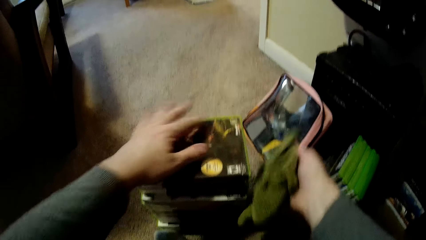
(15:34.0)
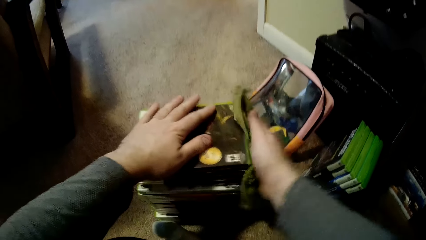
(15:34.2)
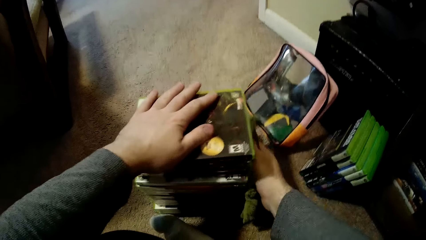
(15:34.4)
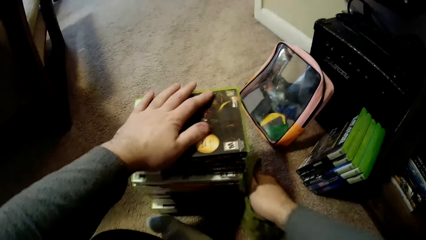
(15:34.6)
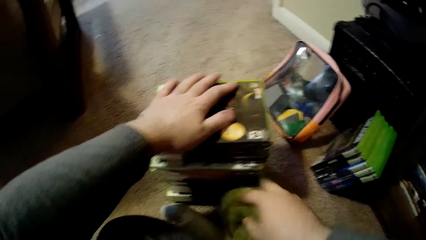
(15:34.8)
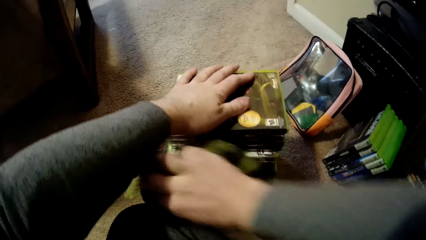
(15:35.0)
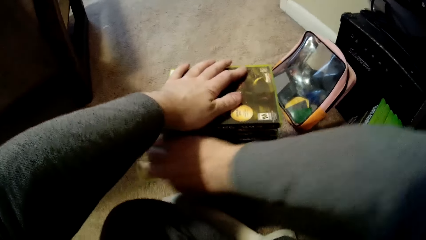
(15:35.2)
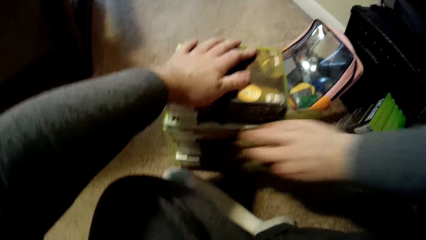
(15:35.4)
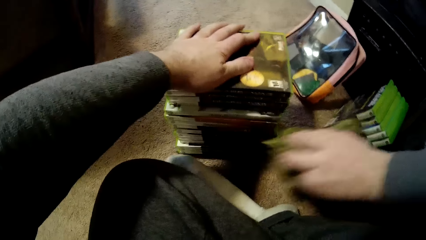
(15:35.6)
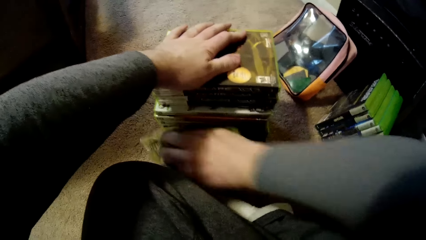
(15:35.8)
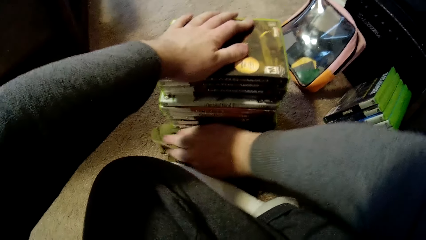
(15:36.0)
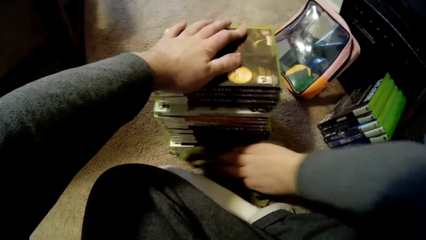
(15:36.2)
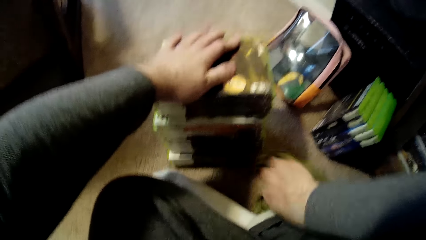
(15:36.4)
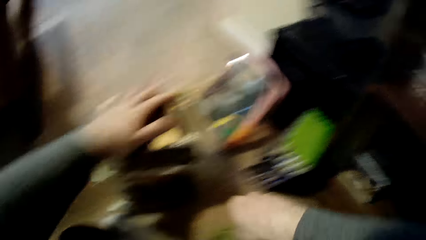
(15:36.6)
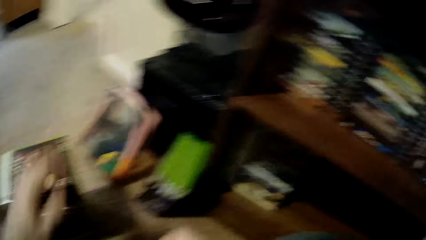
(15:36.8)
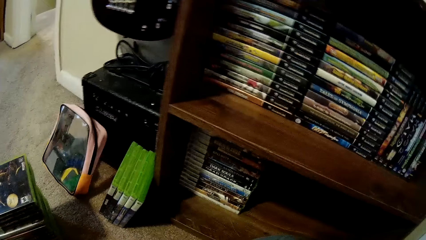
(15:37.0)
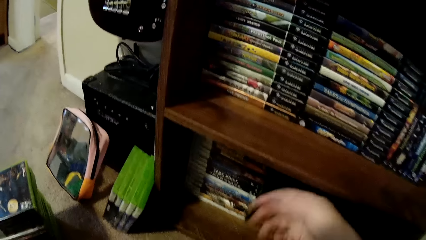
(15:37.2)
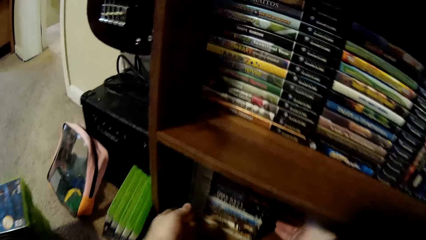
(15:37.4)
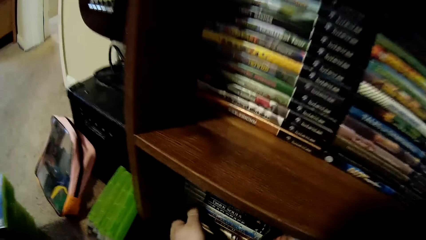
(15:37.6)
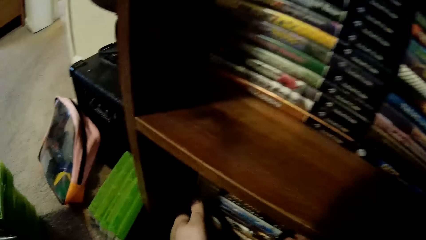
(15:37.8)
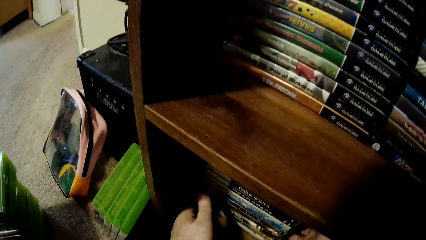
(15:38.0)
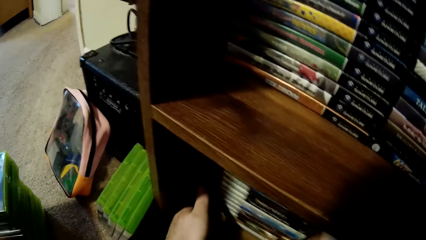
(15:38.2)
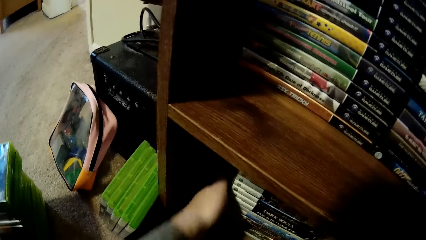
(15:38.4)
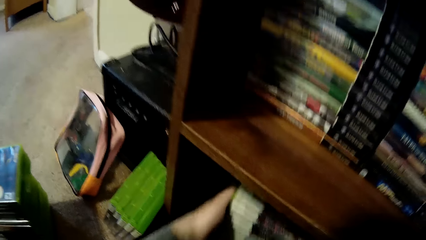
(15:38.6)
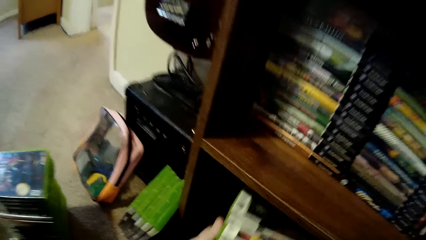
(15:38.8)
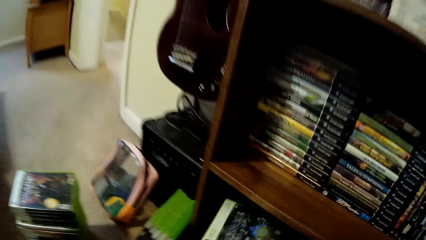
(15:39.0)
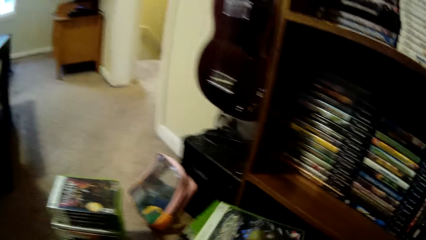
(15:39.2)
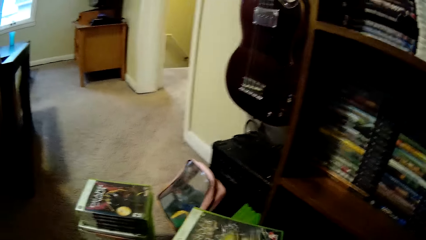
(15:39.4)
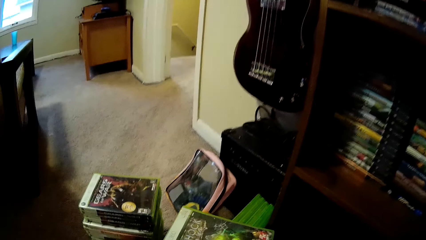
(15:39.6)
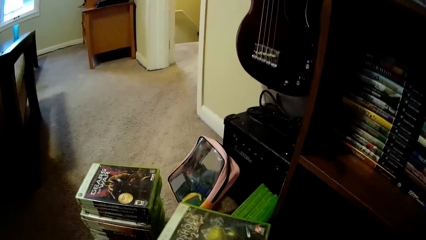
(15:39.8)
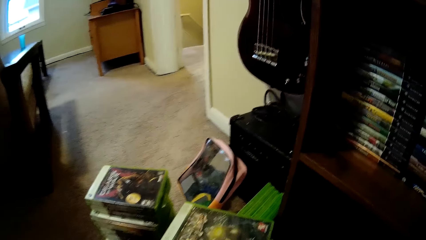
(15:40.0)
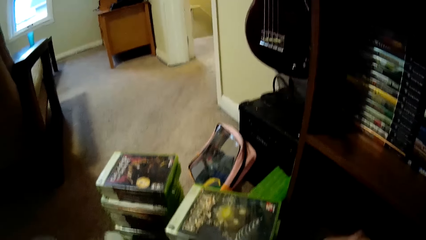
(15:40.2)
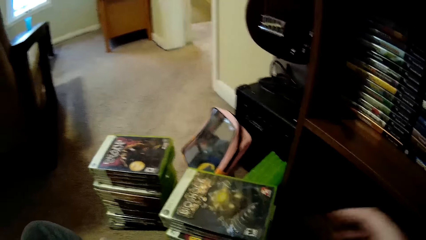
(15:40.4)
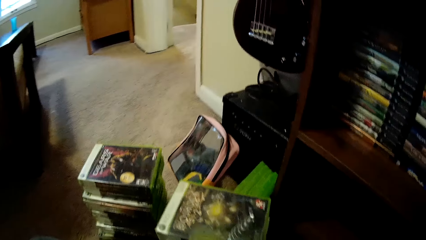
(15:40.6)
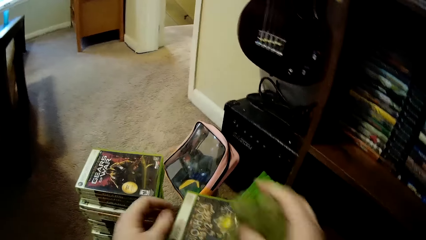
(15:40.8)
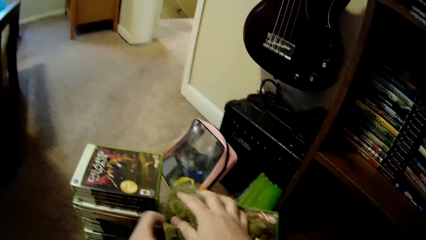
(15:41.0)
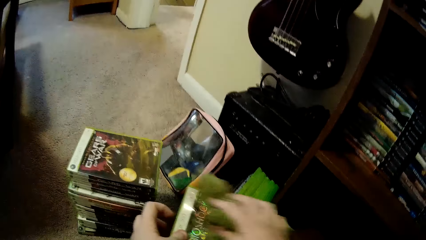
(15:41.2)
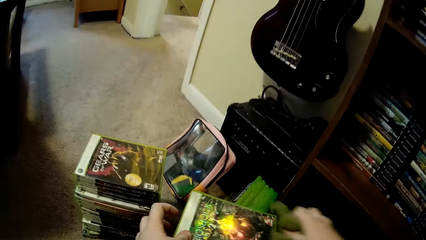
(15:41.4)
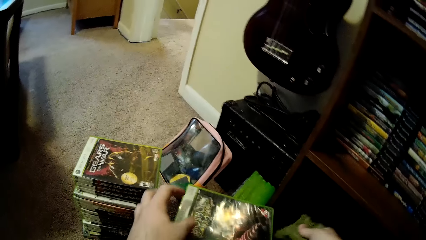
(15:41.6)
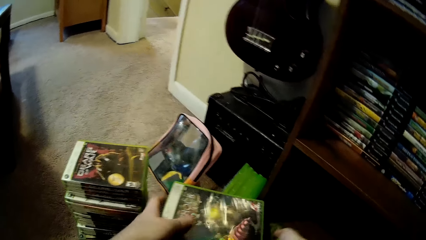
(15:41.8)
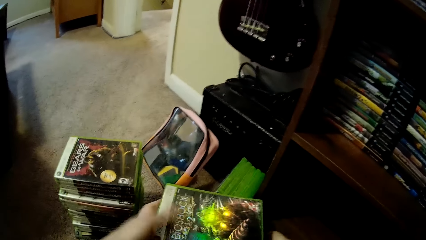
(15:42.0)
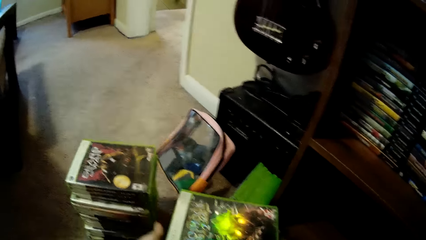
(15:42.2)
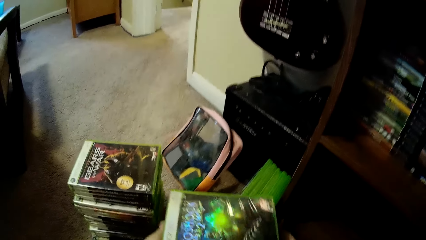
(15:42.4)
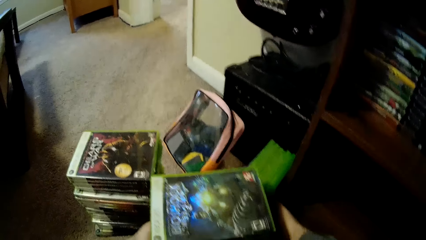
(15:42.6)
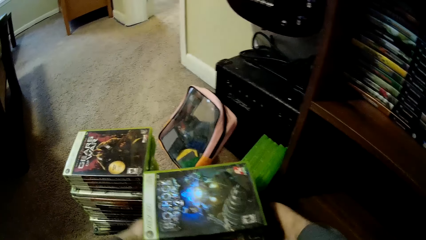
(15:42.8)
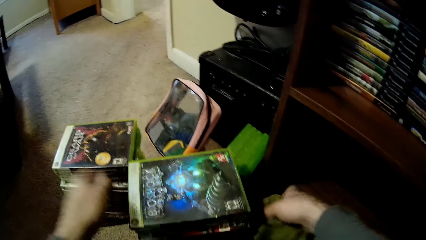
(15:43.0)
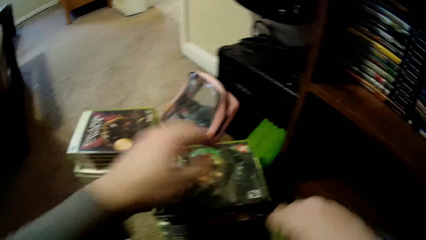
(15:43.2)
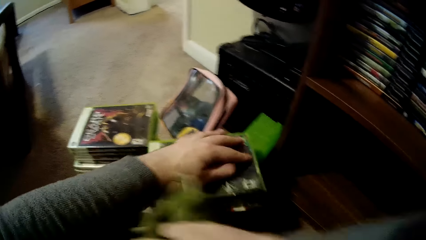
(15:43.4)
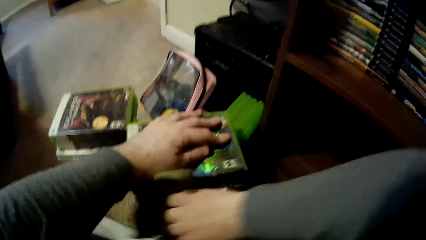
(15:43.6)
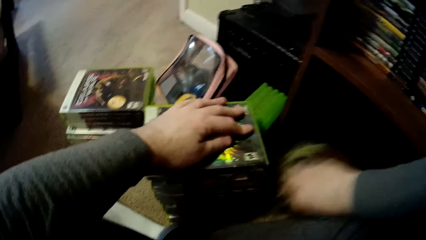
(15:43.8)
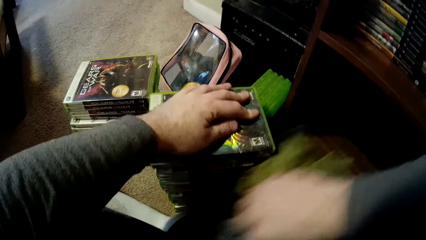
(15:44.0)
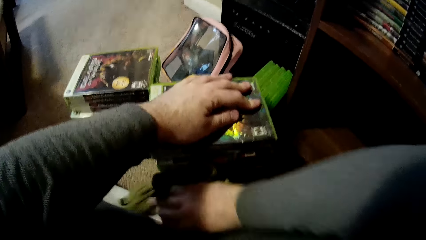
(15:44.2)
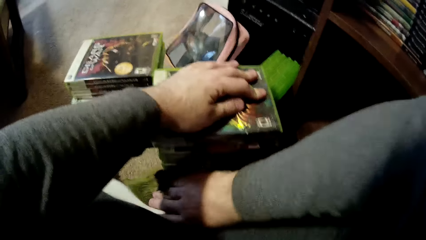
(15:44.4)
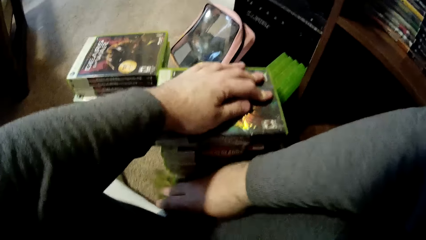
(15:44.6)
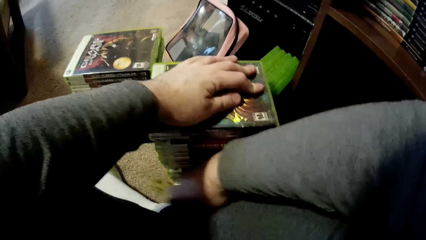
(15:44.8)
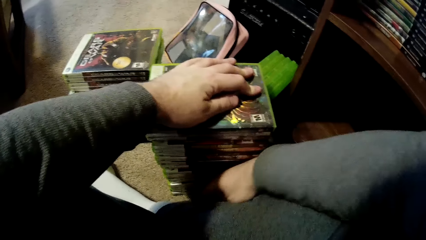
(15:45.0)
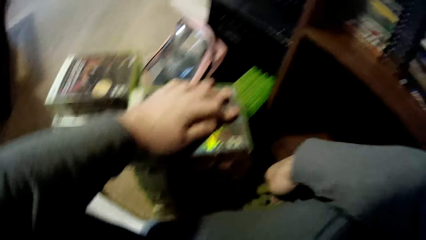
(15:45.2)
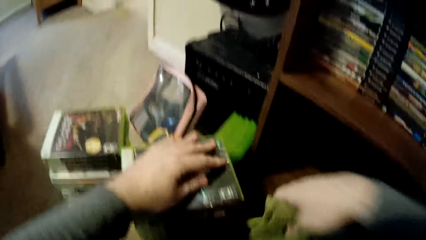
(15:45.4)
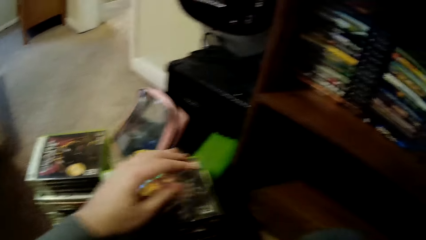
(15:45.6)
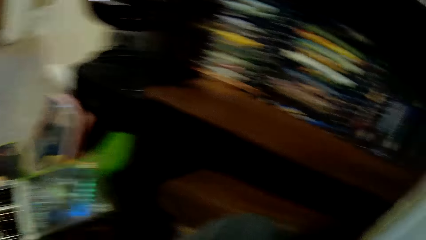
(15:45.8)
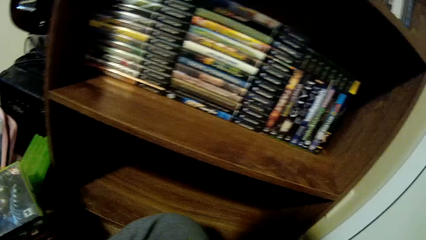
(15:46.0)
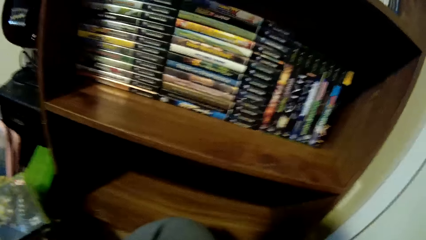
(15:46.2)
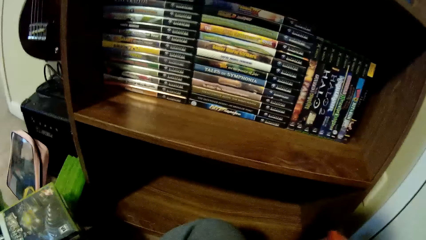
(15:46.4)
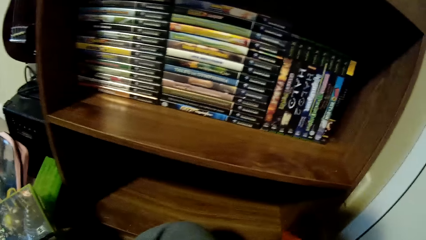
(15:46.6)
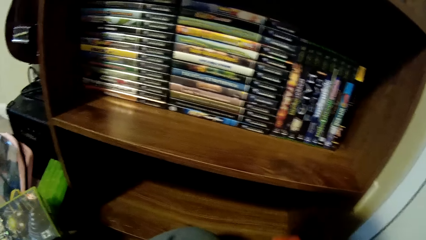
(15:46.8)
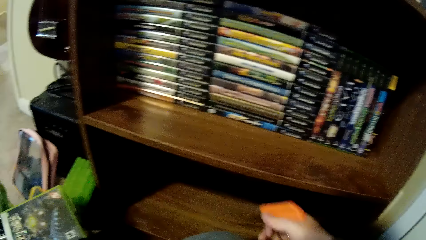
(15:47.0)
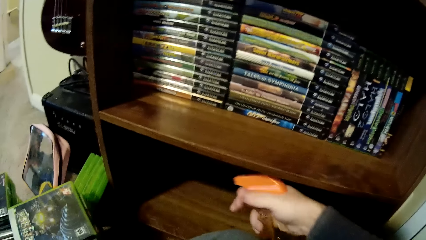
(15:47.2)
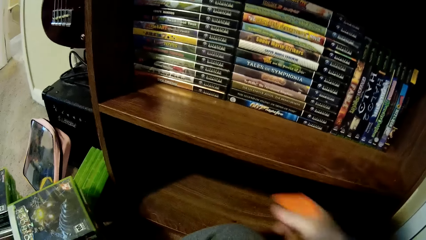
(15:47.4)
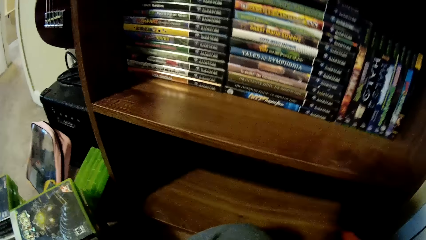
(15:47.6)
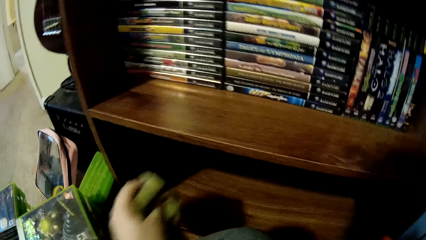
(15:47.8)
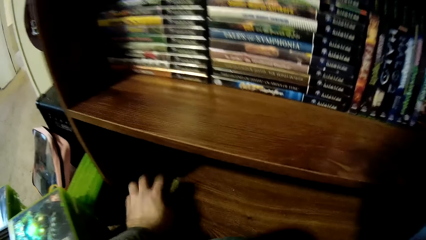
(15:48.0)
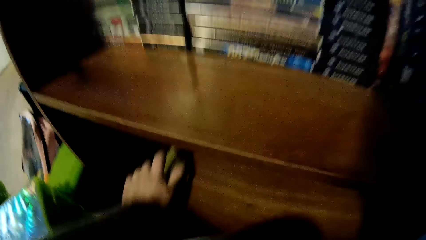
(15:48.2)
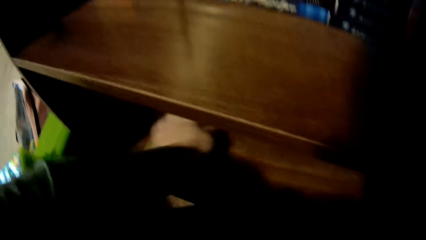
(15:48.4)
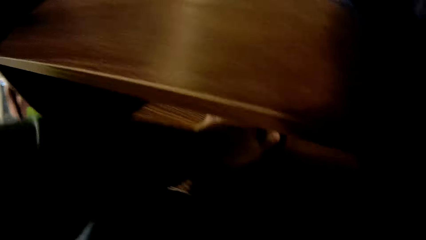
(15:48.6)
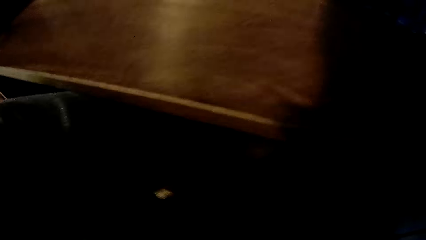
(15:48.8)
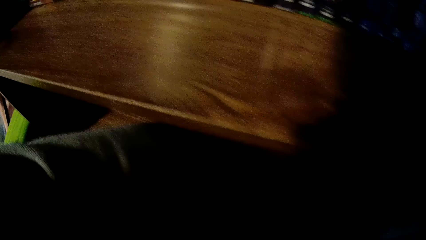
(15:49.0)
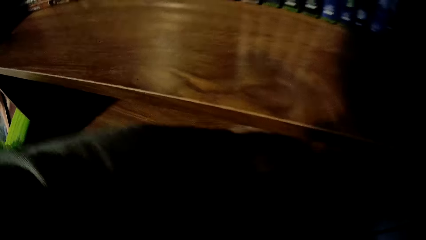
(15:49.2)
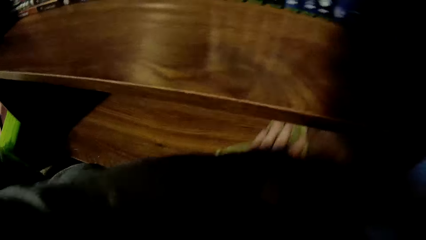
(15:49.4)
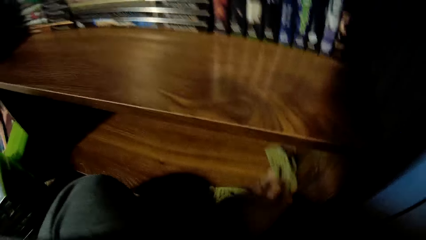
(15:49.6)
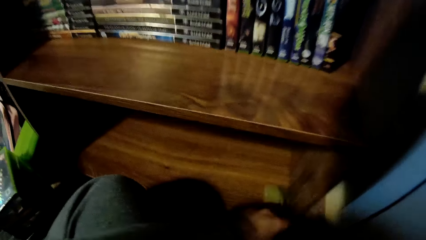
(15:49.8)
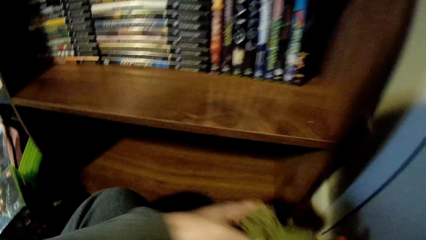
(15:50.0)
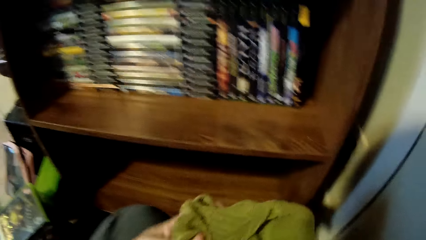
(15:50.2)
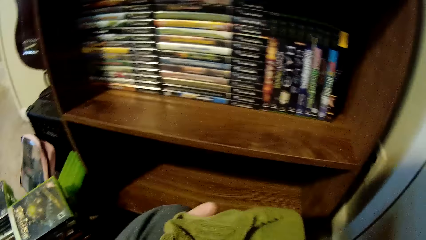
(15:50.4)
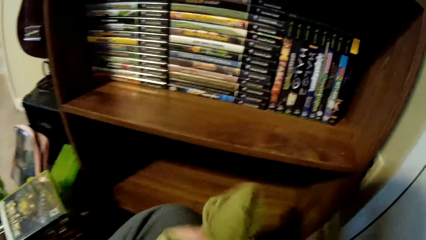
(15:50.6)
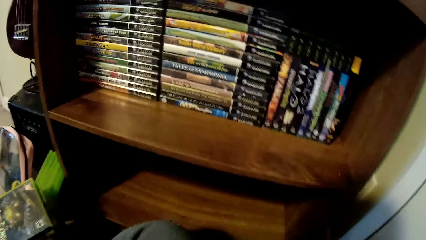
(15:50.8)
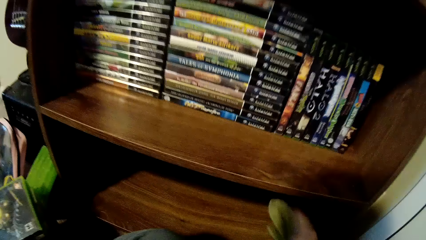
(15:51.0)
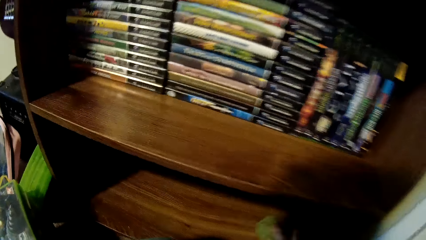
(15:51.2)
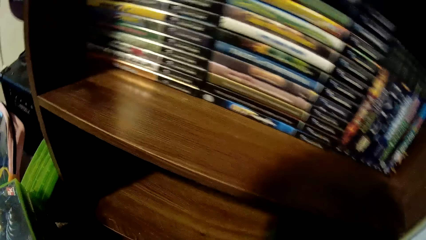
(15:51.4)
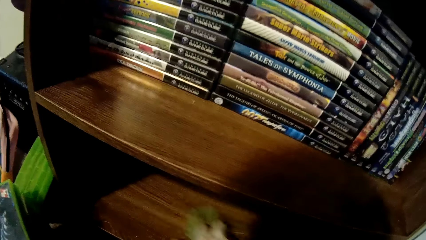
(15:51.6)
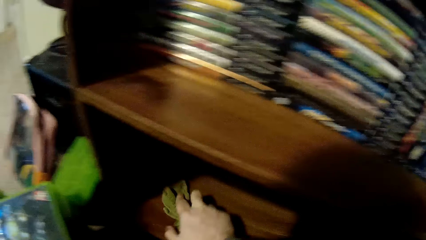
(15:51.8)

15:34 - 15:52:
The camera wearer picks up video cassette storage box cases from the shelf. They put the video cassette box cases on the floor. They wipe the video cassette box cases with a towel. They look around a room. They spray cleaning detergent on the shelf. They wipe the shelf with the towel.
